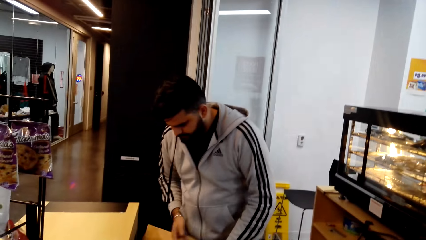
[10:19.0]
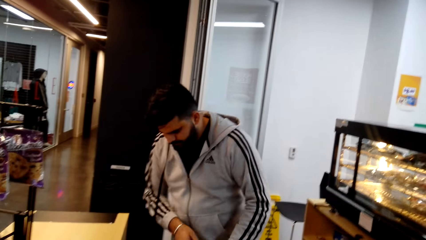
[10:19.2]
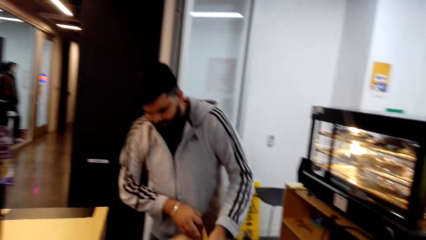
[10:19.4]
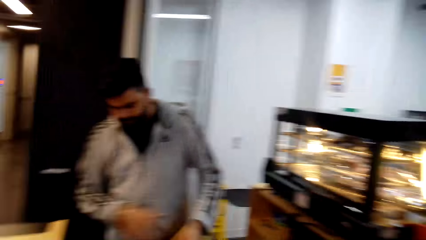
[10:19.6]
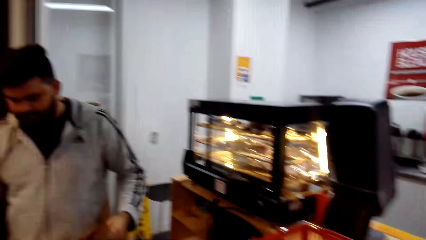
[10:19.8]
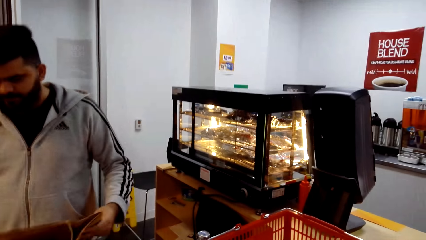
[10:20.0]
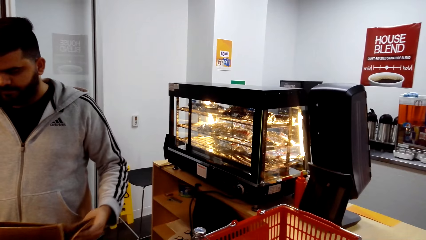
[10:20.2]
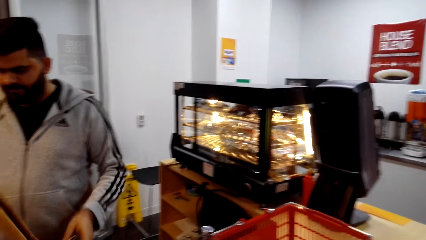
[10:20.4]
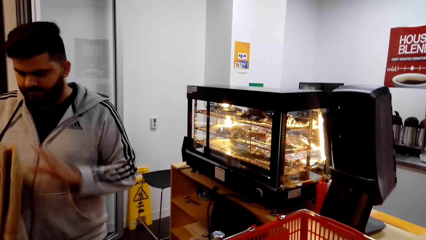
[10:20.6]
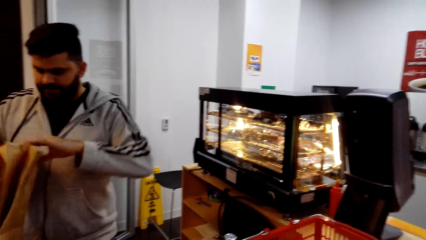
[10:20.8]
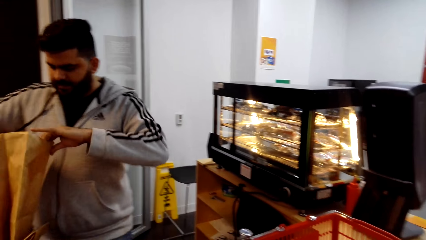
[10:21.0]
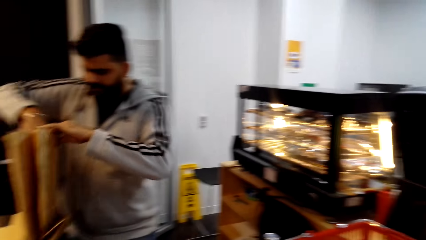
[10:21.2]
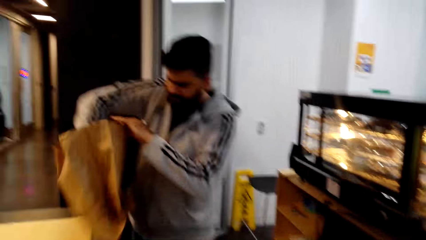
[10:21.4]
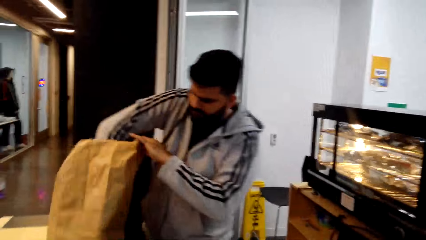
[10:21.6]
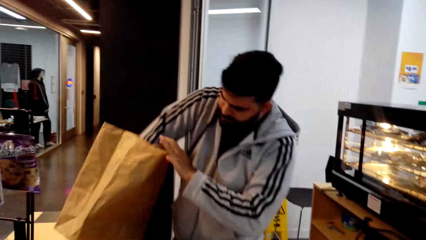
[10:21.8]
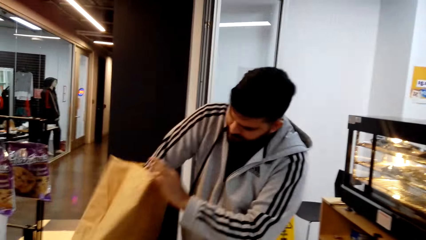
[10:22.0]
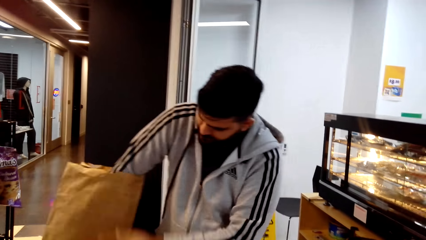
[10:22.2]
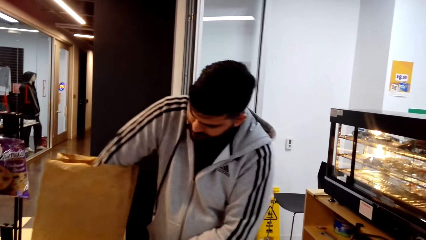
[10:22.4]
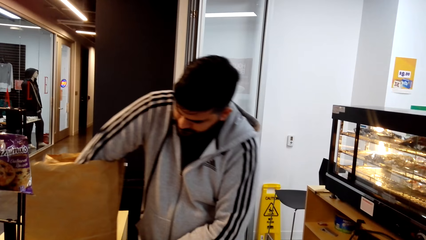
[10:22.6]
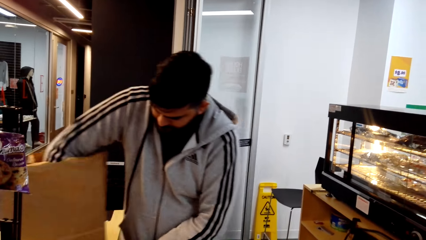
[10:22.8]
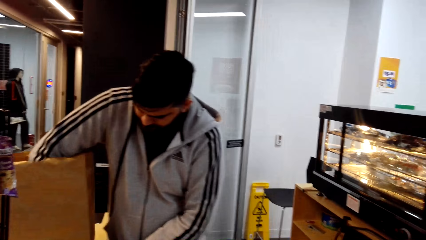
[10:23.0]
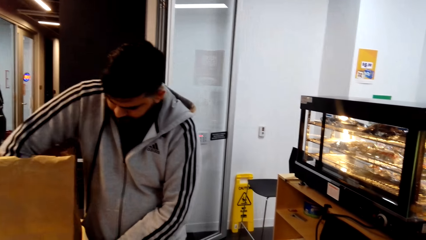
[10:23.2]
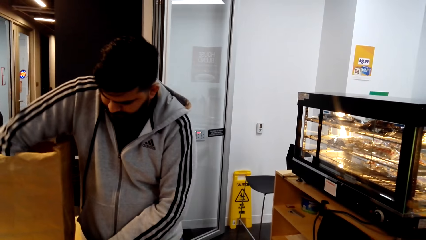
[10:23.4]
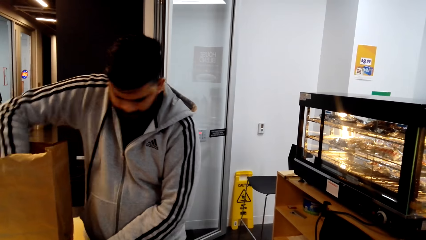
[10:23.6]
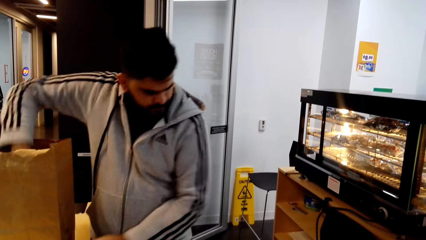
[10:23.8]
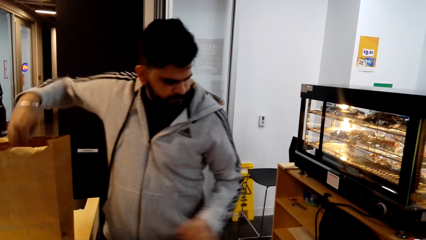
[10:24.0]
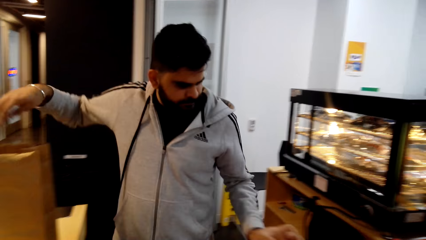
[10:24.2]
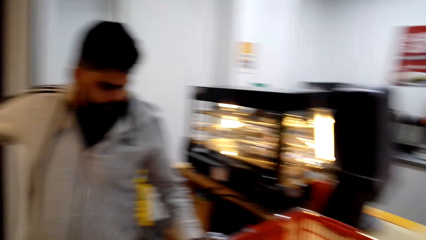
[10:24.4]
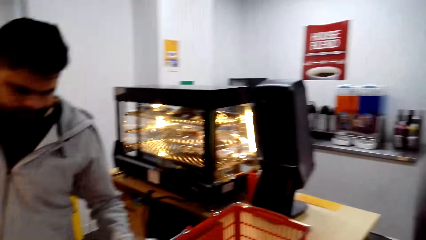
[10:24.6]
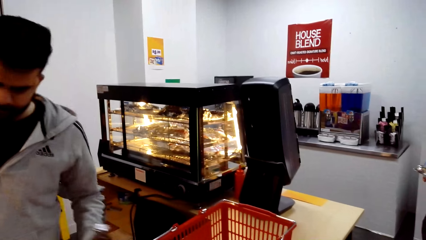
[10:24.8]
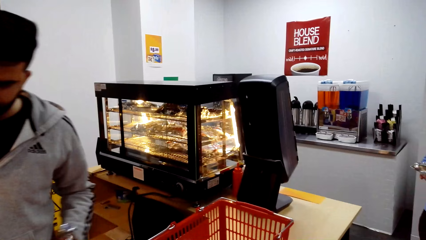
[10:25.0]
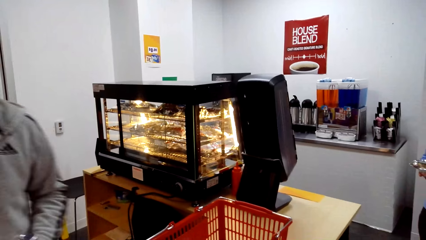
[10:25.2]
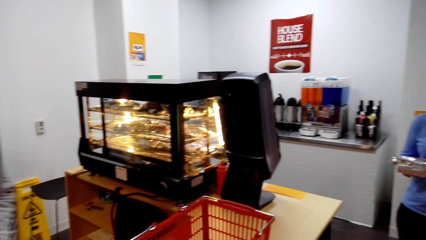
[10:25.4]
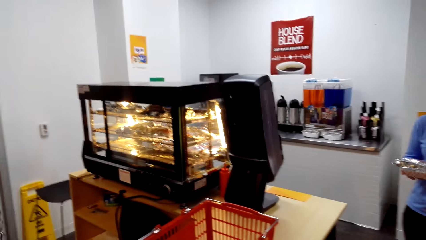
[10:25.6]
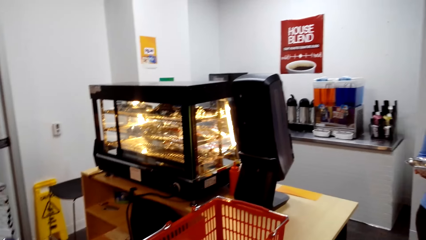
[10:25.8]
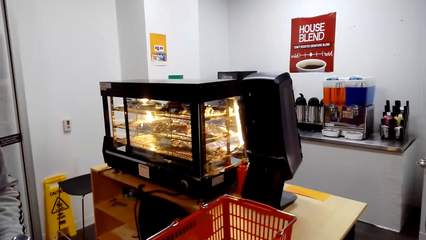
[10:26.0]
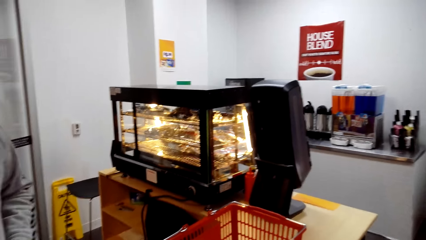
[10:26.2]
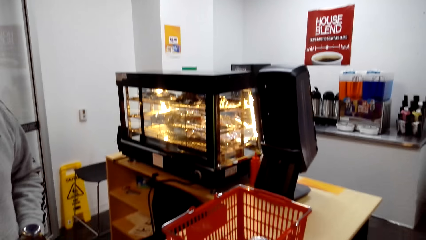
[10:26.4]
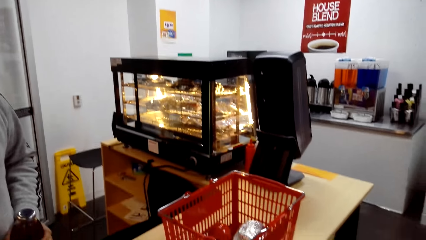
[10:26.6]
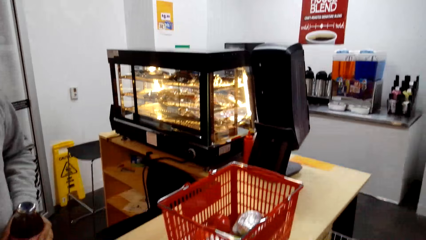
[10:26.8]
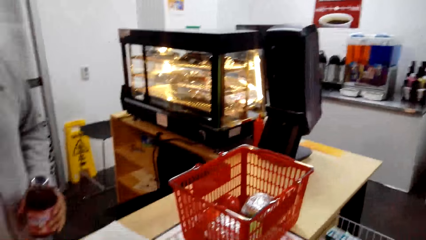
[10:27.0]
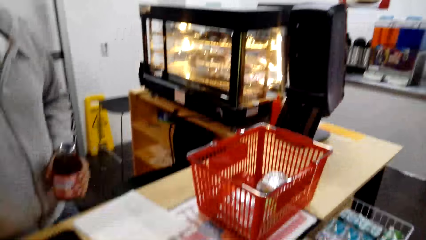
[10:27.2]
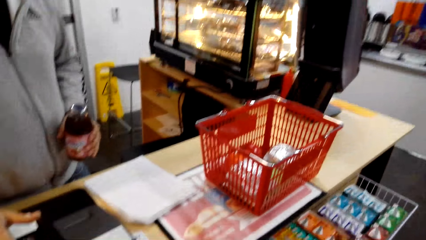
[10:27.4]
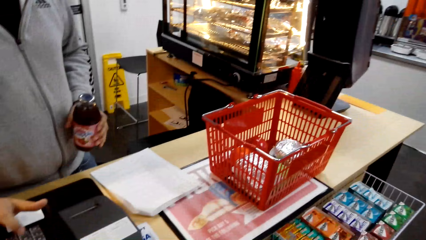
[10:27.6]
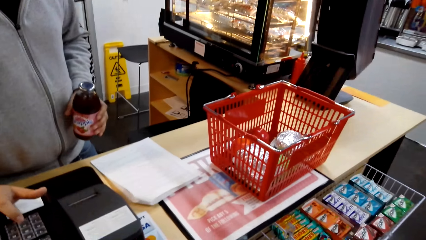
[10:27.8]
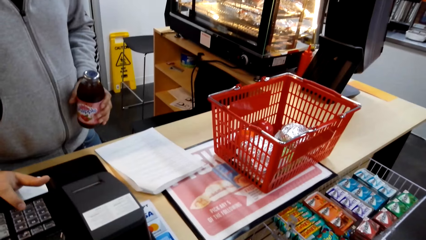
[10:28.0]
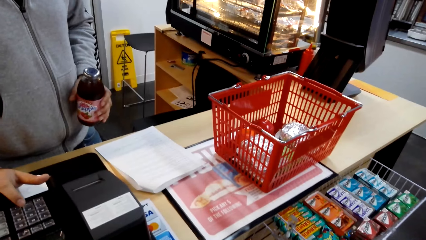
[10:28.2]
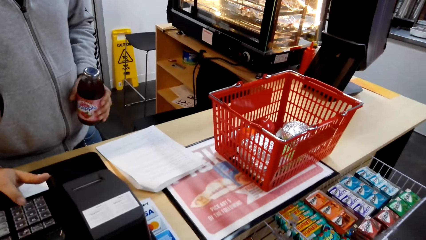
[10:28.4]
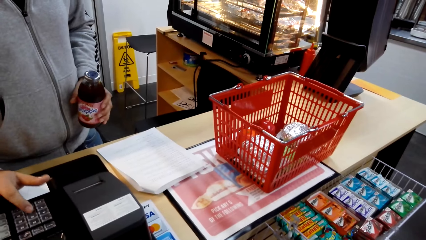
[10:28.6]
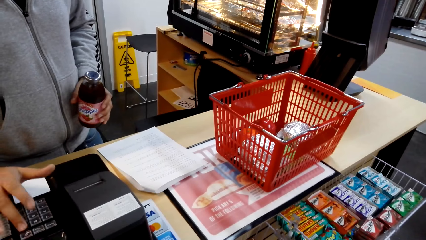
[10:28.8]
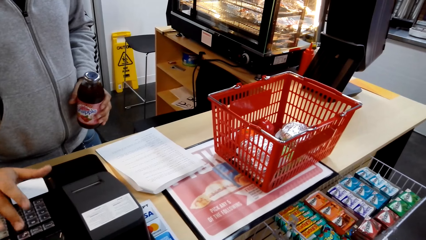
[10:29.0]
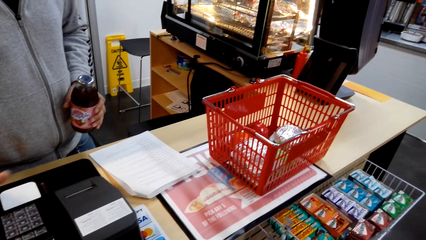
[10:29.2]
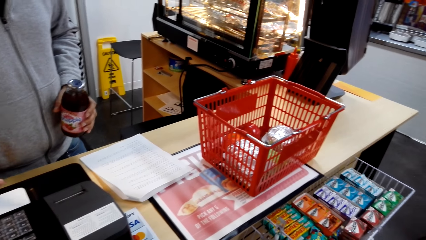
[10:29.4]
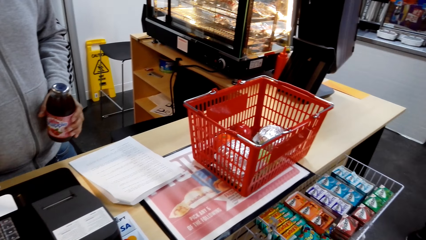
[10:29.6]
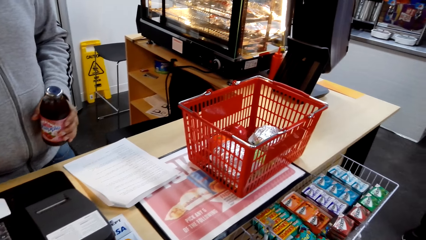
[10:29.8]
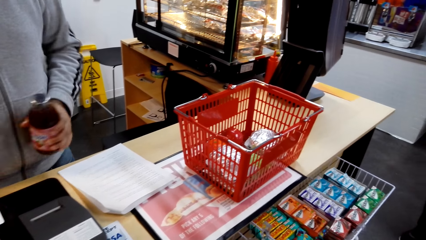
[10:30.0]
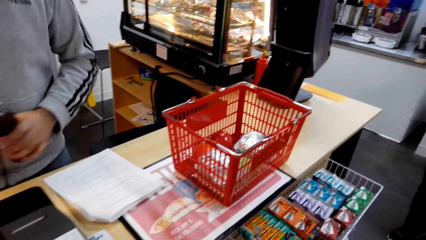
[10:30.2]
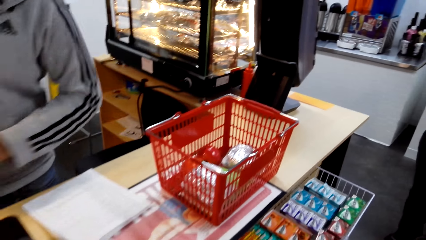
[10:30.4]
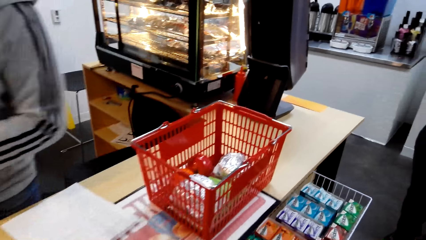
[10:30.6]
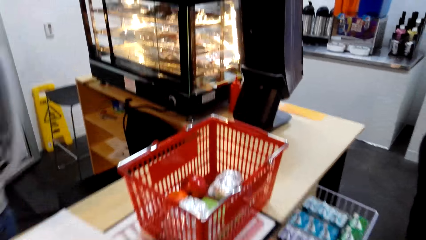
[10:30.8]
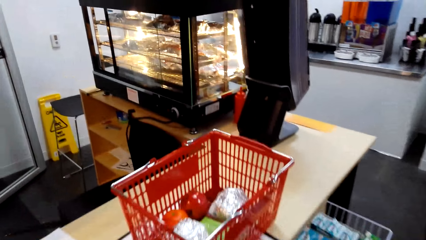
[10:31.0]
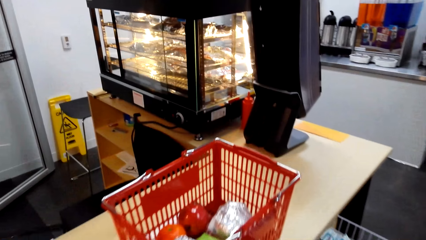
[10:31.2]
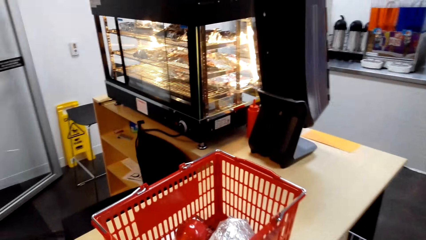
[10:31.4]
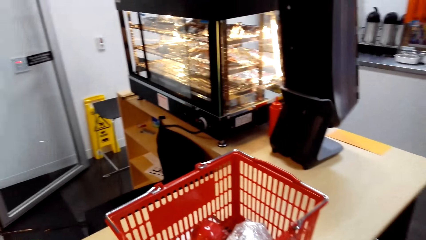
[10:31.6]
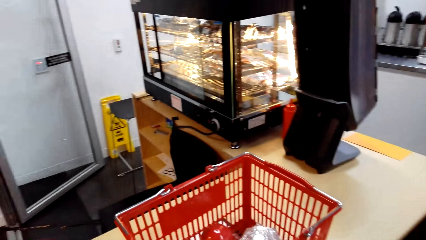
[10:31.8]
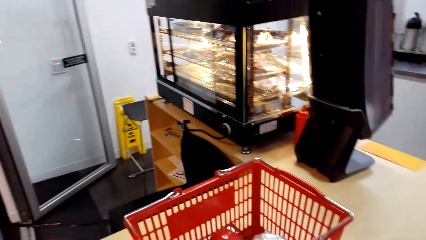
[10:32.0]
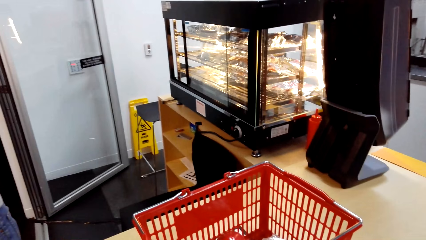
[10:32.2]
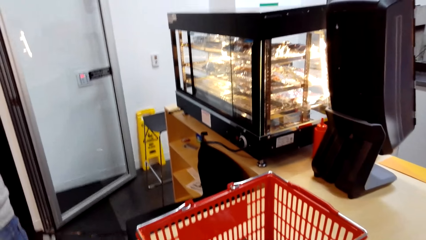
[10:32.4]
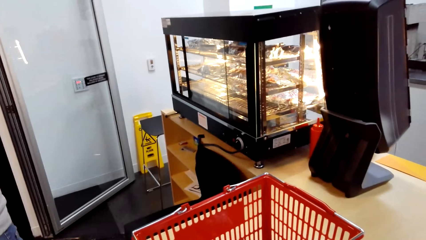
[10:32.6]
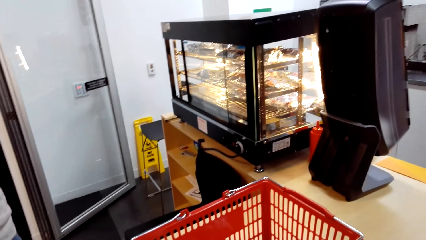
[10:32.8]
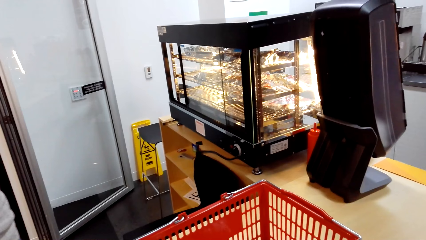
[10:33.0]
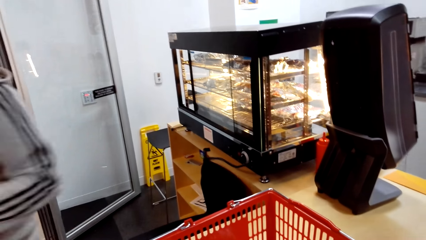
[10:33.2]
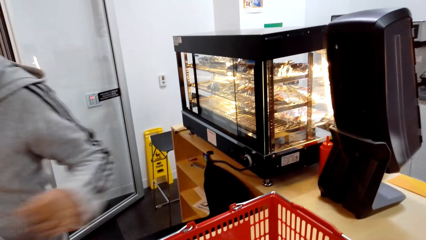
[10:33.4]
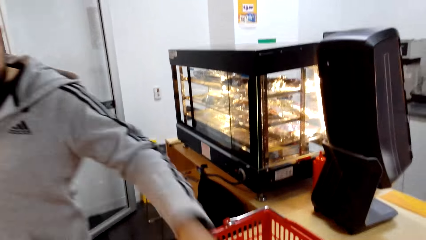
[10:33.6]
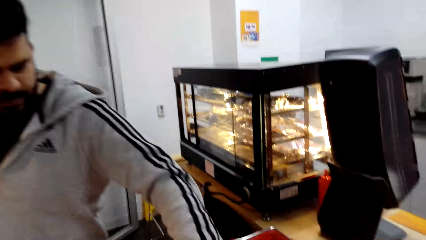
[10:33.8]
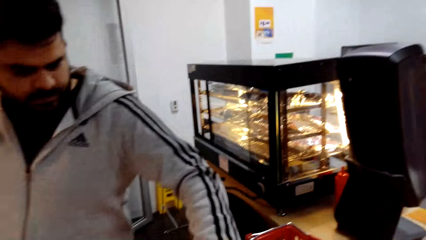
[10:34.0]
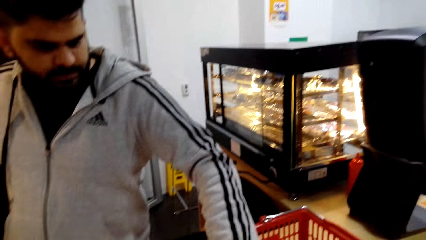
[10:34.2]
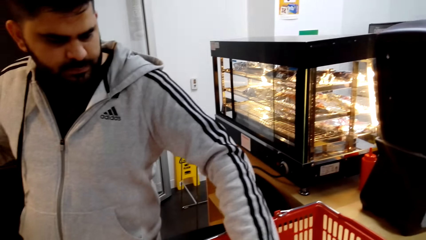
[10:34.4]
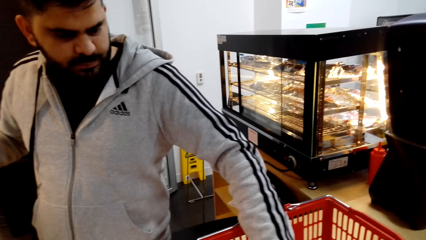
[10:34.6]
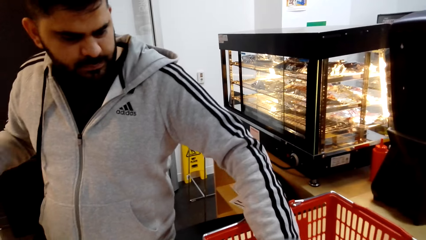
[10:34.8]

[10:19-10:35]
A cashier picks up a grocery bag, opens the grocery bag, and scans items on the cash register. The cashier enters the cost of the items in the receipt printing machine.
